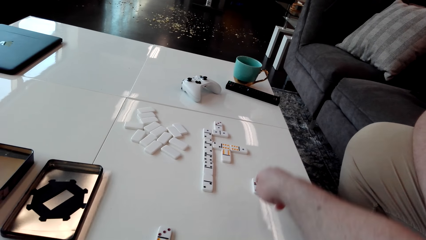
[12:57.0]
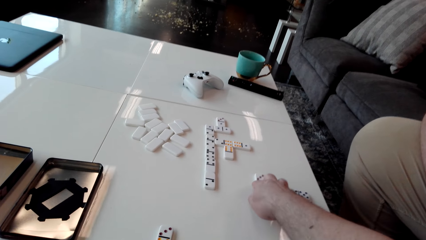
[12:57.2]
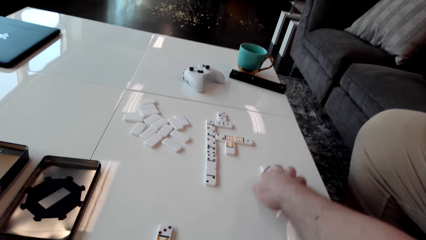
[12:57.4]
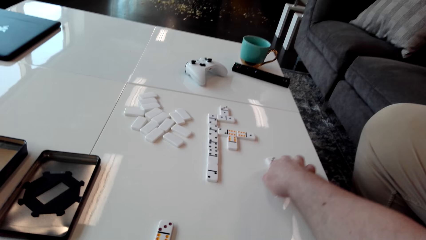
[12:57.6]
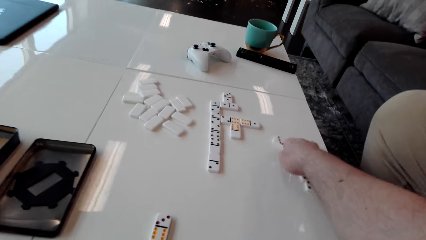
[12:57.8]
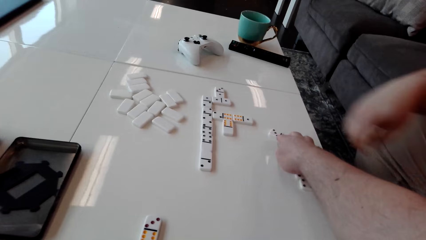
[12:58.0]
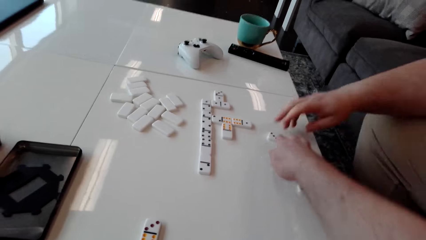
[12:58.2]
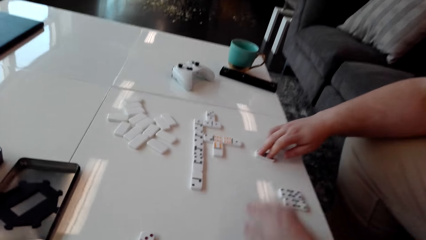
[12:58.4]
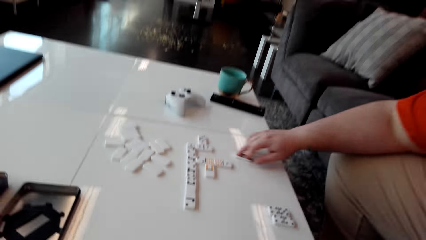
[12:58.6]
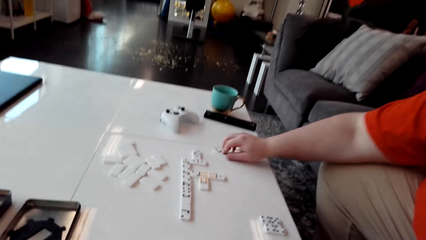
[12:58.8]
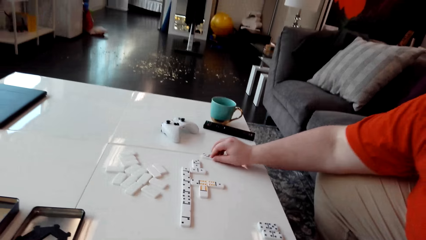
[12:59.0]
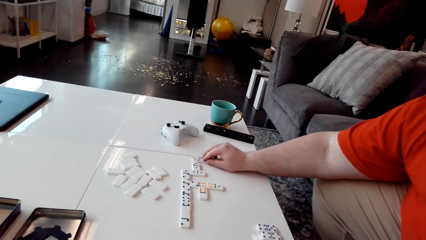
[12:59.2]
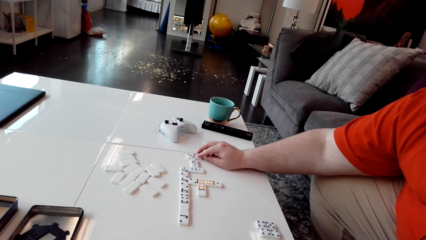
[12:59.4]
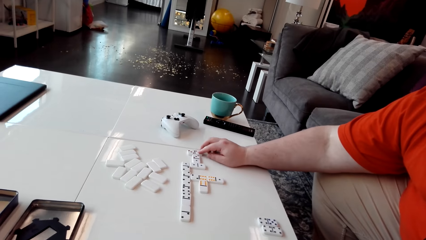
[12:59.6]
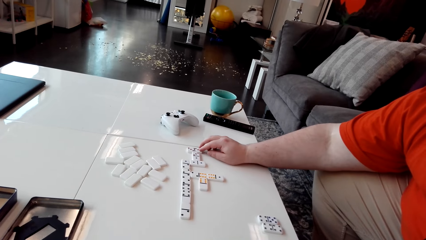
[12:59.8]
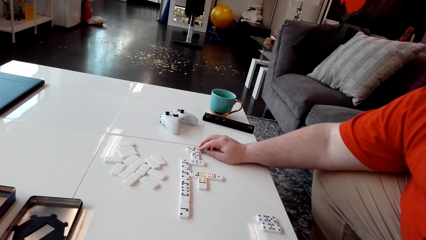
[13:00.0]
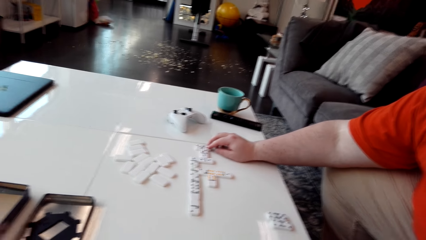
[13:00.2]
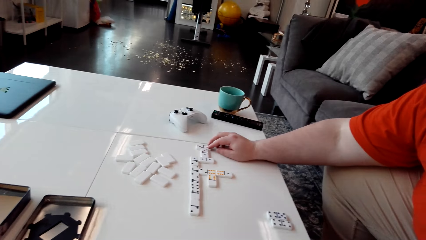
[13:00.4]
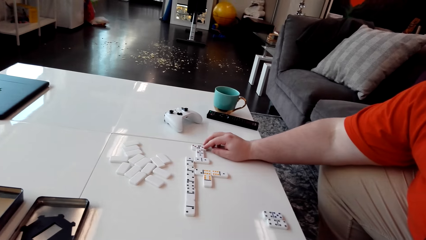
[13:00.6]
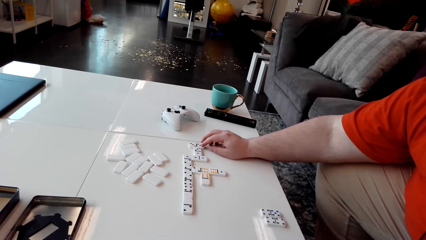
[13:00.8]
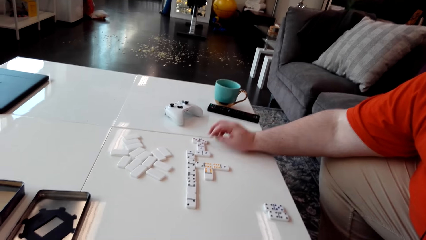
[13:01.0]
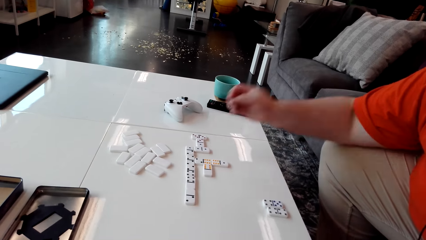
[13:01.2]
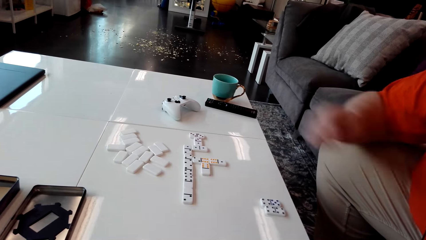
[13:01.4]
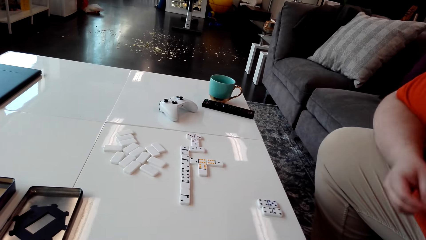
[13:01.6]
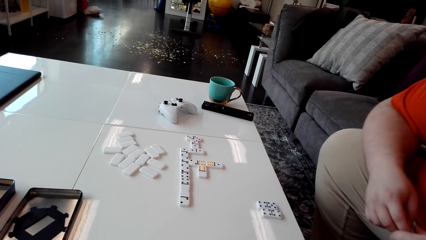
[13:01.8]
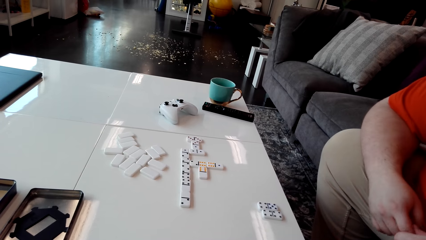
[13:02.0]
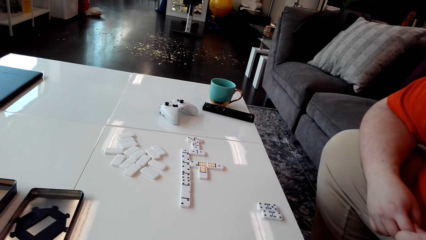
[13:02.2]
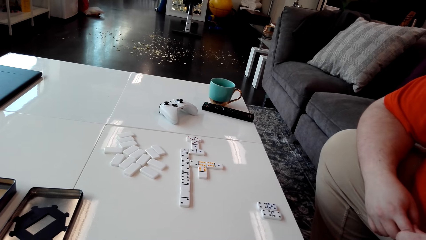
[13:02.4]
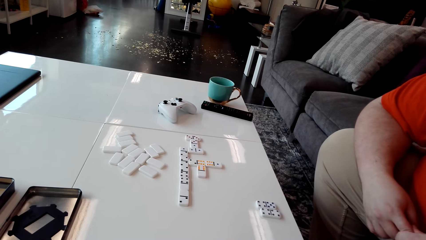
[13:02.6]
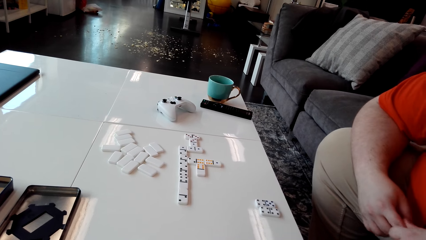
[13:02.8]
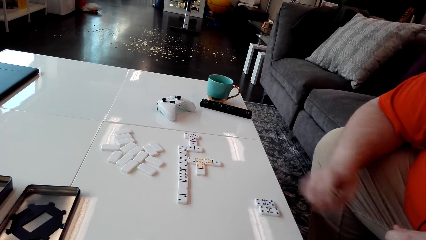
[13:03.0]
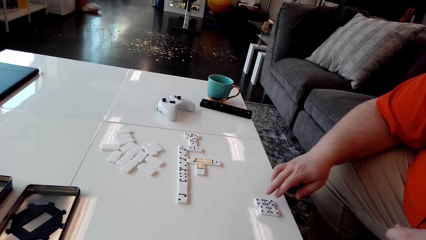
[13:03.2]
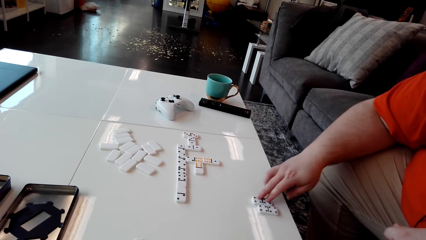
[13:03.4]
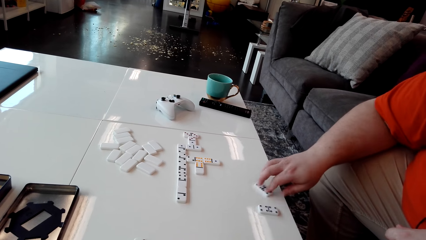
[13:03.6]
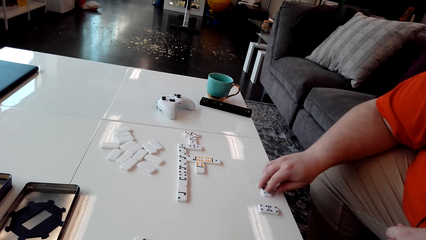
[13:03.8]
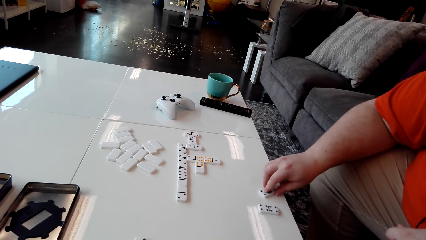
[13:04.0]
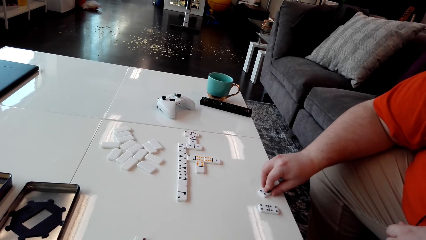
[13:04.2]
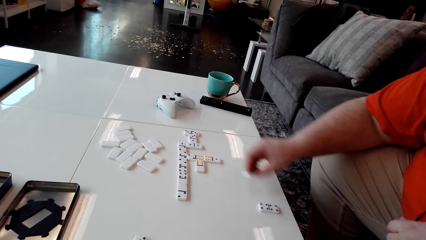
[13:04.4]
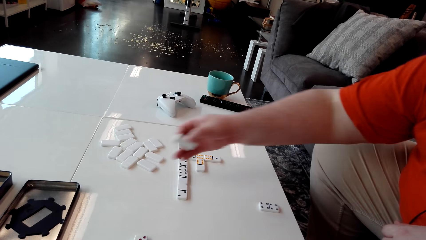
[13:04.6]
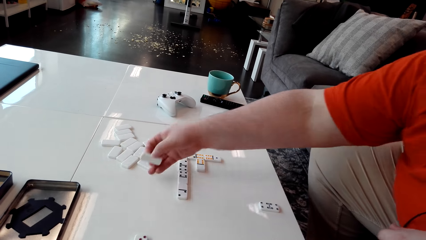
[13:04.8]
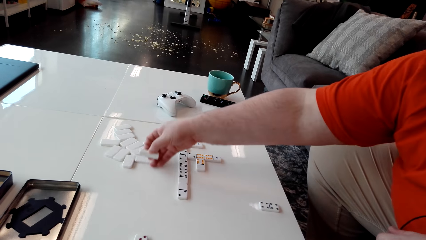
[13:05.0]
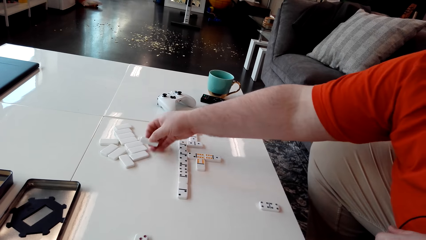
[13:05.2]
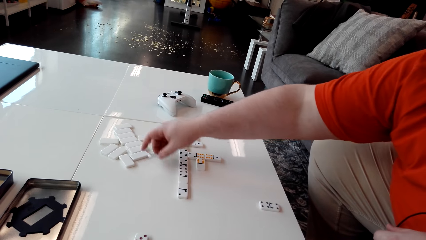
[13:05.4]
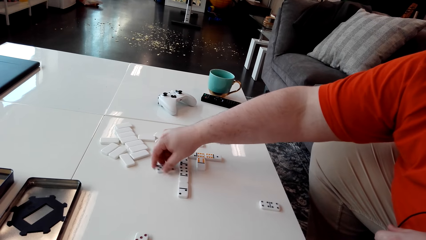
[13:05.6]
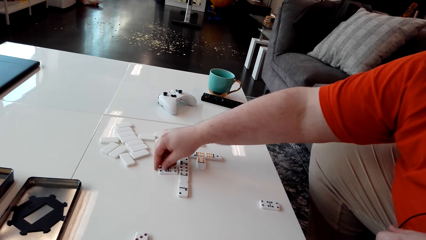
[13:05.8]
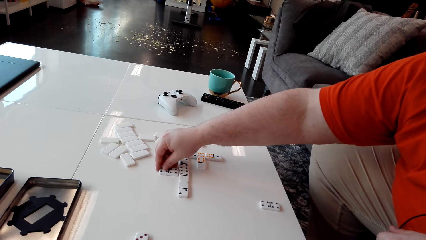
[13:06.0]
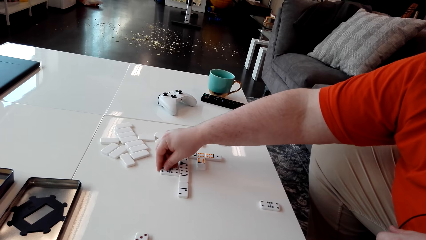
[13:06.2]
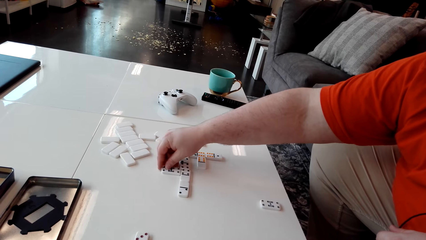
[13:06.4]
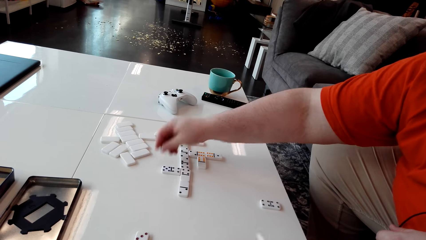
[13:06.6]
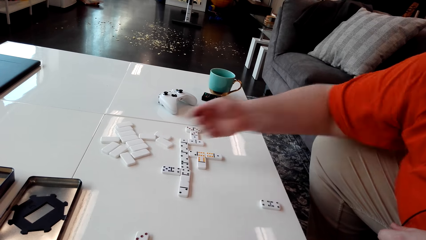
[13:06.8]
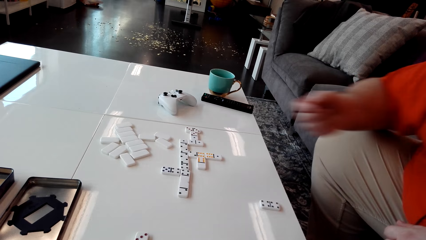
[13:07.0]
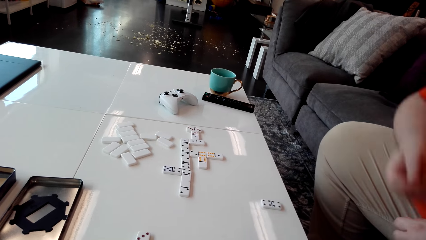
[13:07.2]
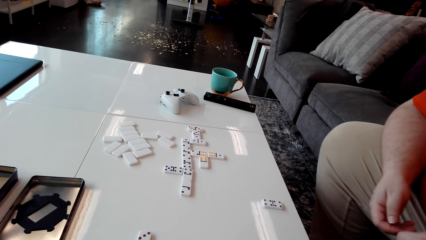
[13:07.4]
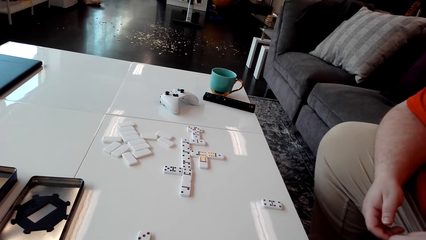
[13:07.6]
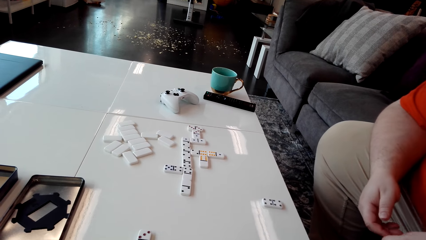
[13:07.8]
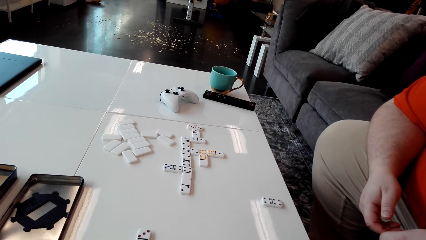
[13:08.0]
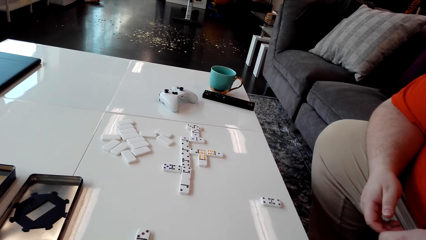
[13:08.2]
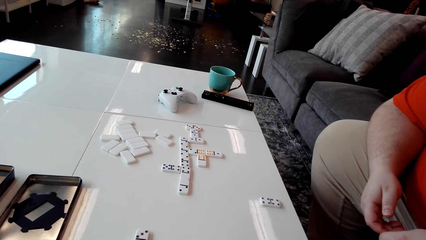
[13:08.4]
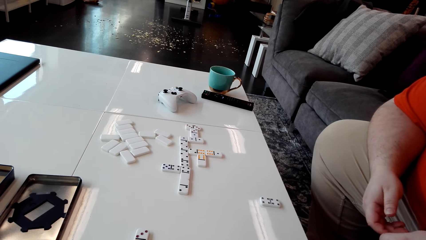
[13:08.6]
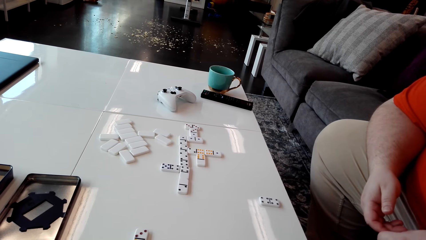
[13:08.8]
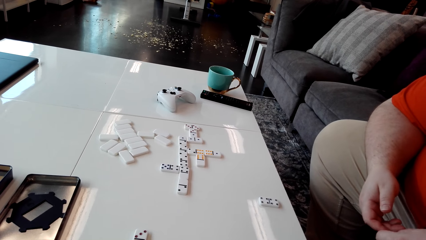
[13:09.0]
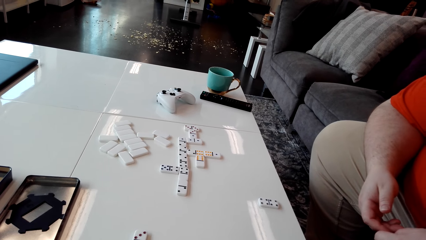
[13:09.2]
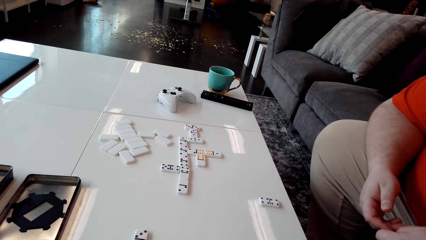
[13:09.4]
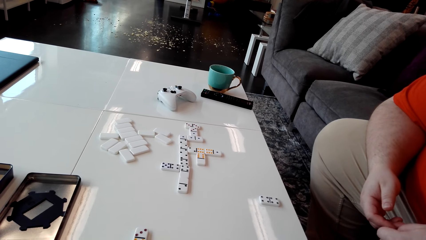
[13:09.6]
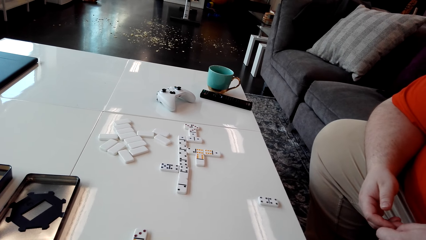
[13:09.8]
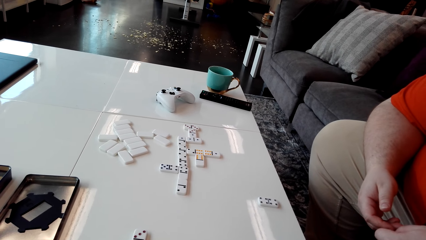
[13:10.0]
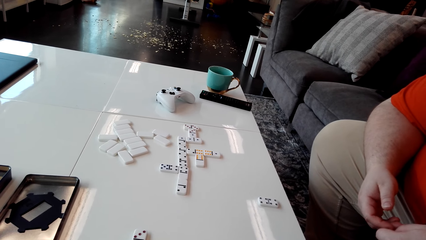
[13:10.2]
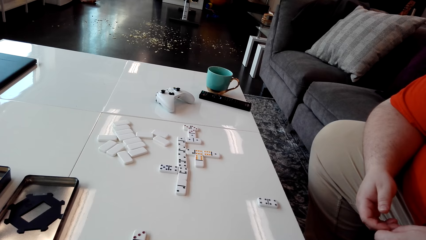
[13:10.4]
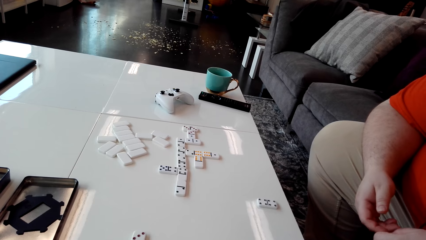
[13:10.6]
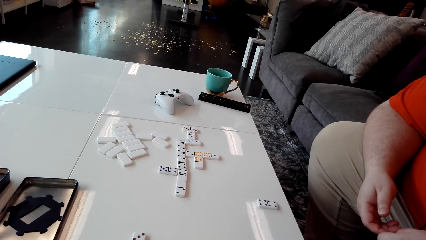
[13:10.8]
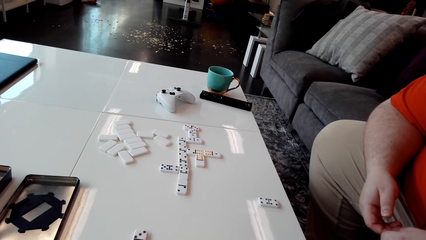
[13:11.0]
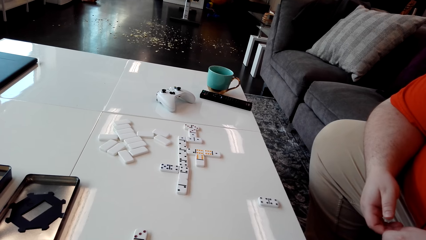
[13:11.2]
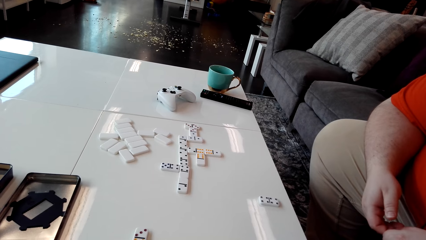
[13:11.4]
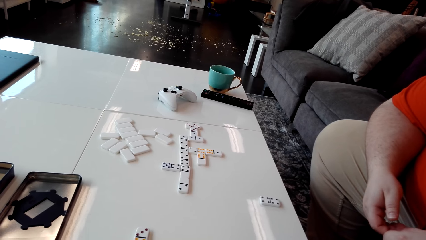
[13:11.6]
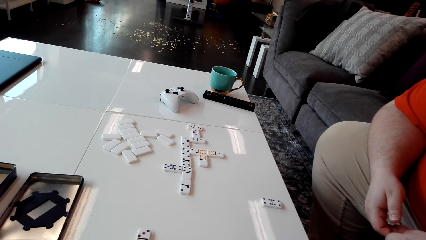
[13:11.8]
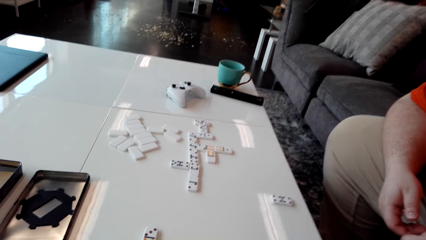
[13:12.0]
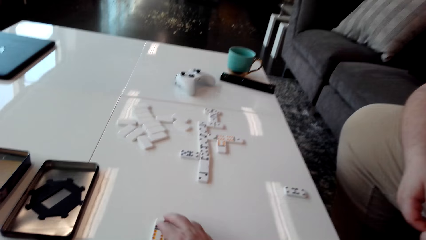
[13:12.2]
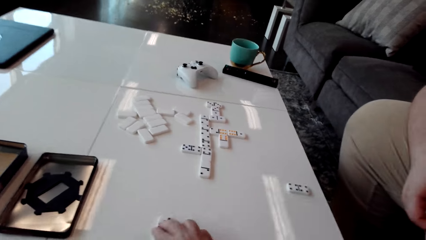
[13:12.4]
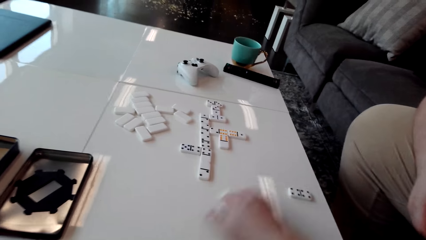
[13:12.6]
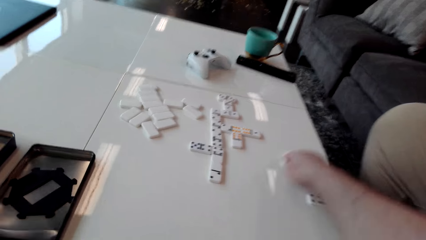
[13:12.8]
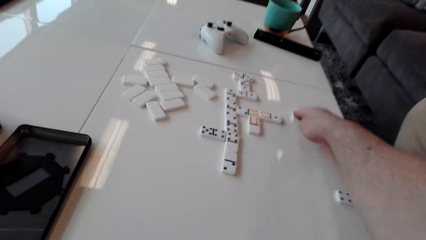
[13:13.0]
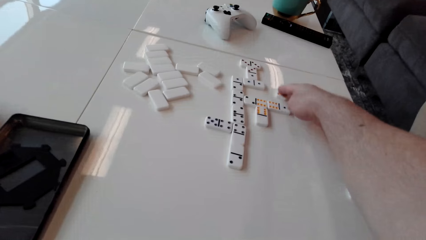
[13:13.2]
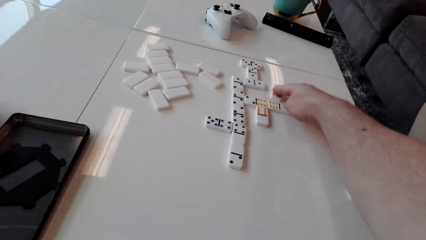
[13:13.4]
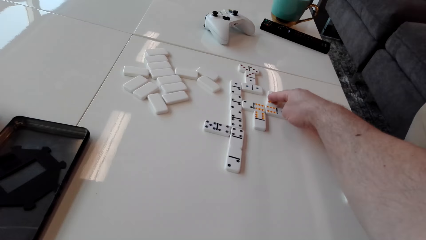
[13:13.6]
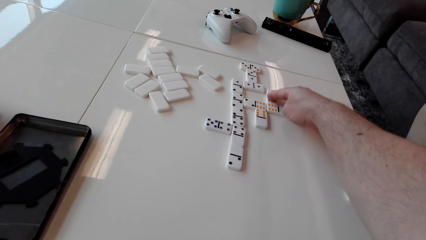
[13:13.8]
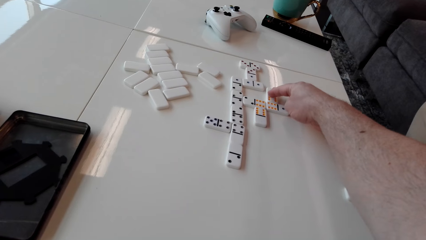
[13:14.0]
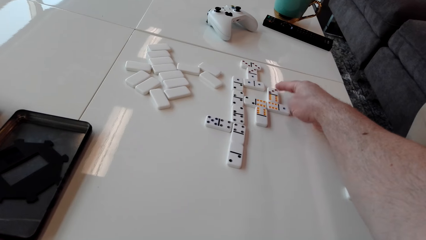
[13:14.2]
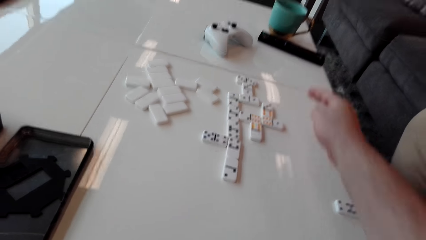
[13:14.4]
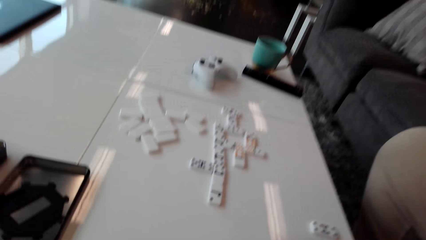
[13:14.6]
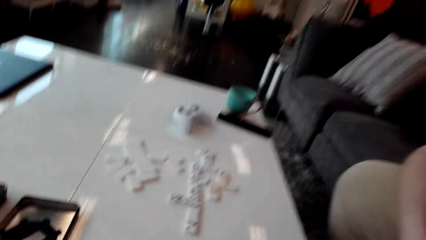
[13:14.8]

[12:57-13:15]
The camera wearer moves domino pieces on the table. A man moves the domino piece on the table. The man rotates a domino piece and drags a domino tile on the table. The man picks up the domino piece, moves domino pieces on the table, and places the domino piece on the table. The camera wearer picks up a domino piece. They drag a domino tile on the table and place the domino piece on the table.
